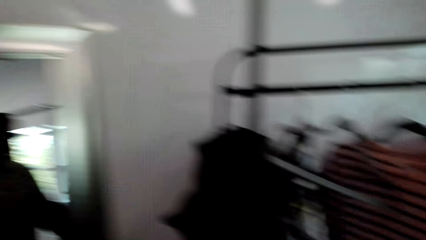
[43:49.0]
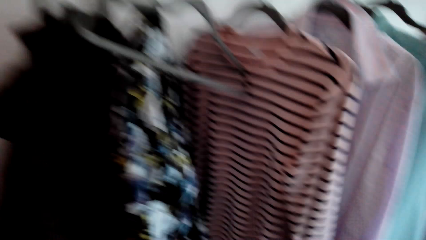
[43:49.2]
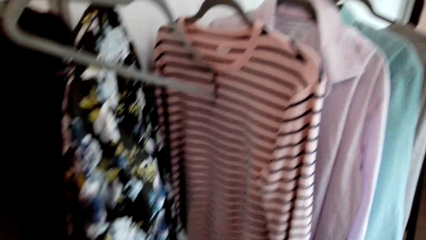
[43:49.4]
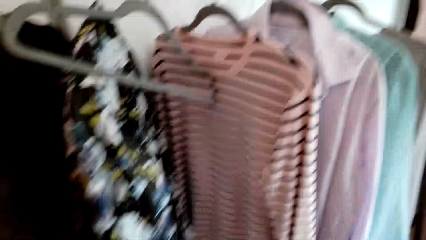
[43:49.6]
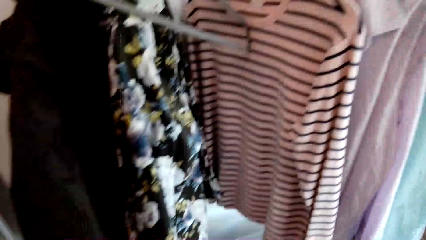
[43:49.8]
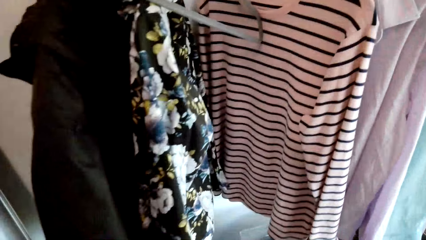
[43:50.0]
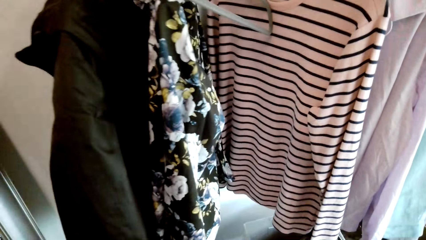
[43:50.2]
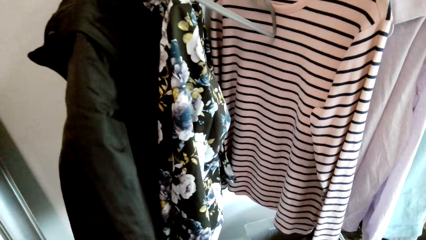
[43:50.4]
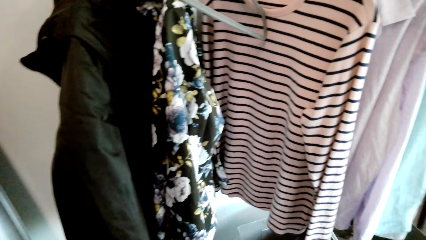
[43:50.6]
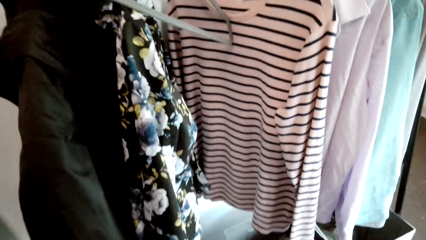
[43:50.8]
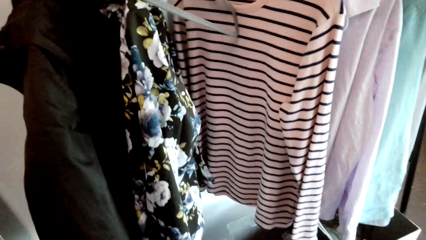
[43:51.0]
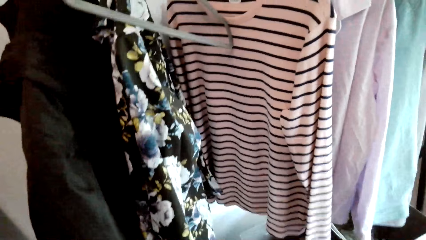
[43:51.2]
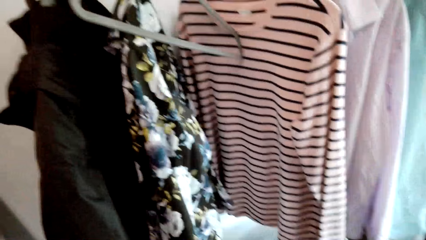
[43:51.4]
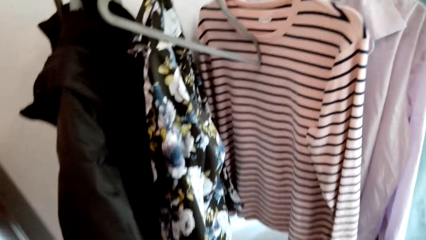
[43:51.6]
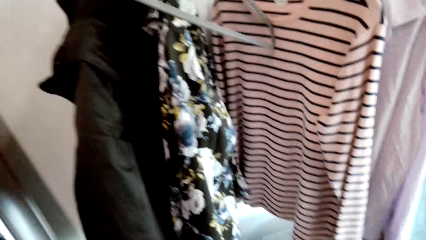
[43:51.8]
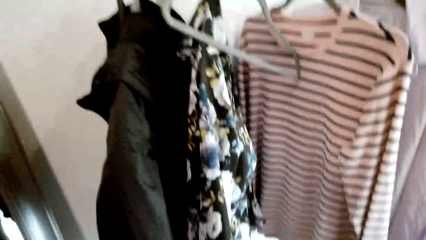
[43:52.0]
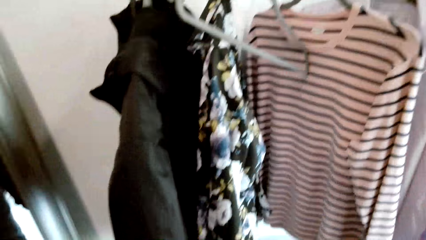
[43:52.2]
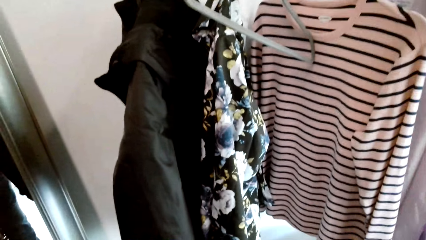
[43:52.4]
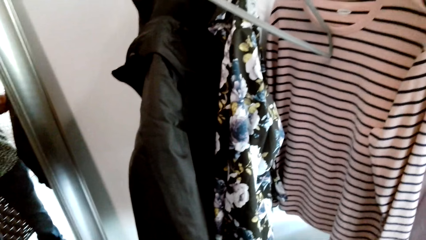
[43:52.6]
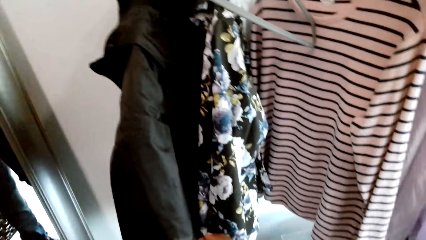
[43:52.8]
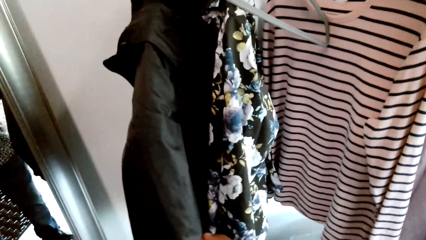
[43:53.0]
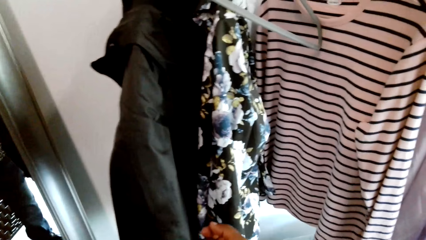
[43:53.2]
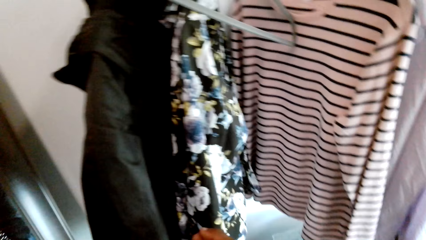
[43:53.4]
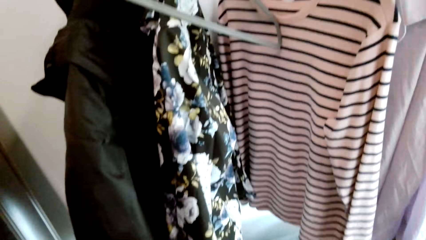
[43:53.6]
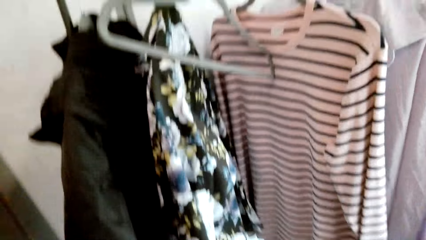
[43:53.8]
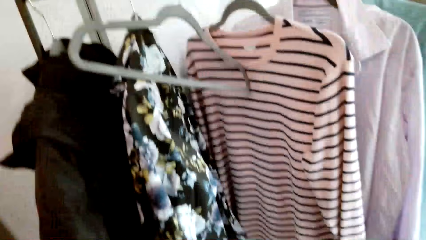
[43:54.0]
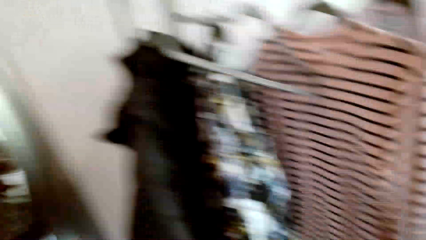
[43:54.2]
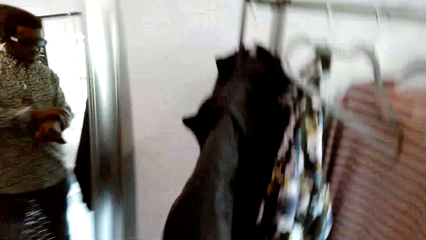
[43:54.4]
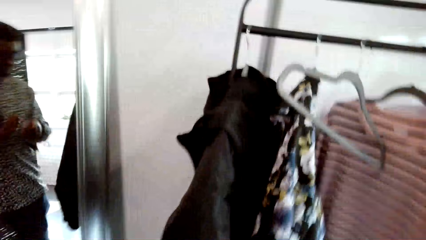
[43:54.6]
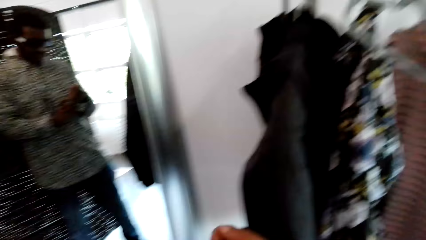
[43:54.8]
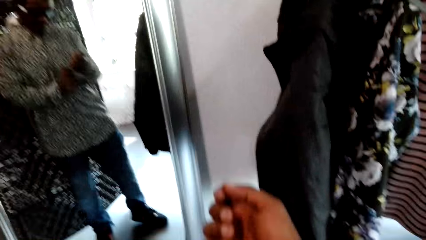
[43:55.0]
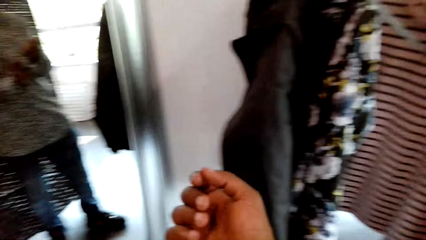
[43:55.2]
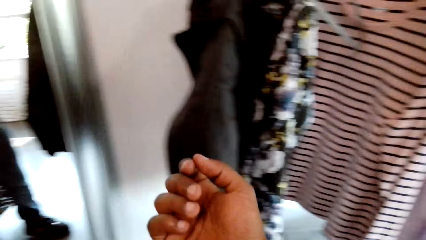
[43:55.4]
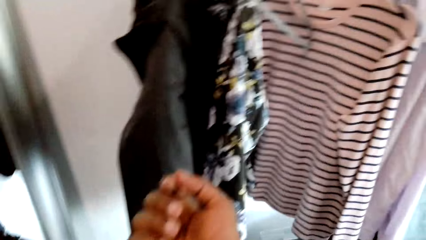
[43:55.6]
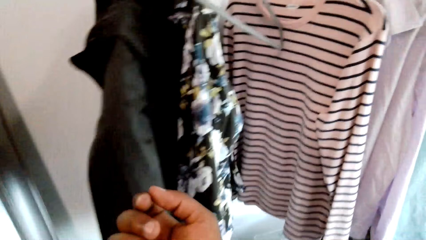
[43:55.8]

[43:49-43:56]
The camera wearer looks at the clothes.

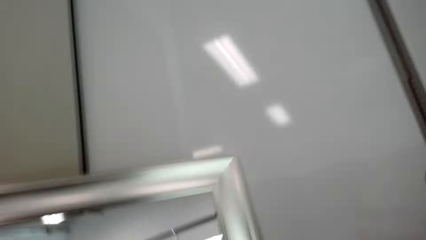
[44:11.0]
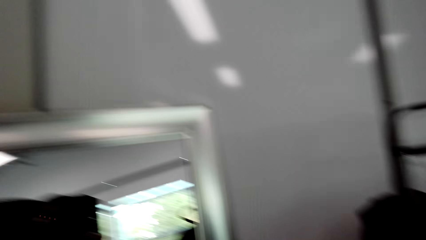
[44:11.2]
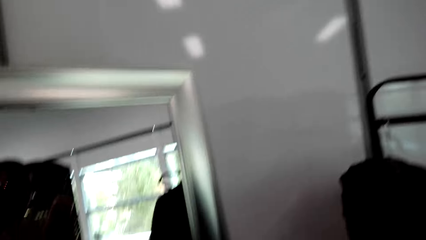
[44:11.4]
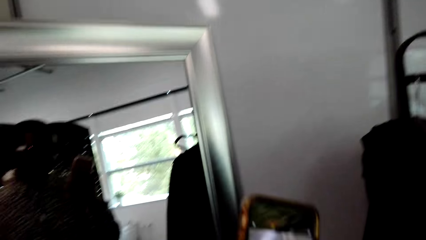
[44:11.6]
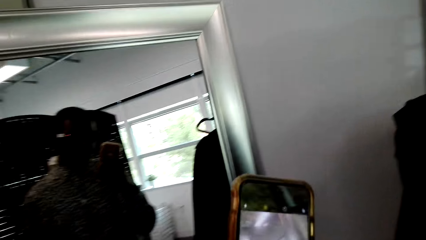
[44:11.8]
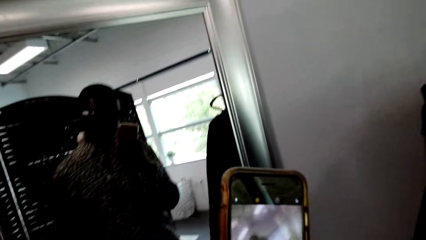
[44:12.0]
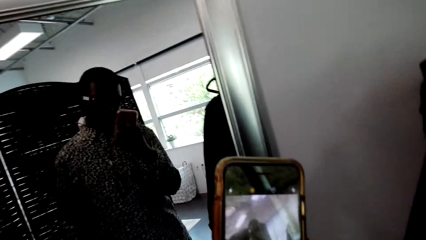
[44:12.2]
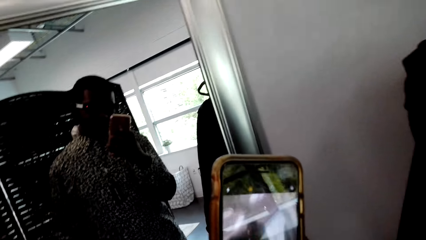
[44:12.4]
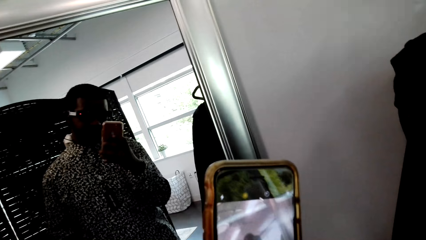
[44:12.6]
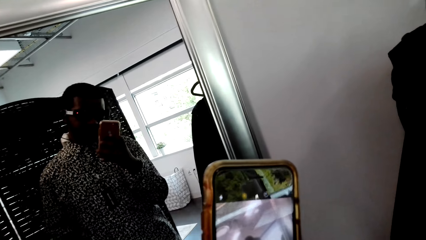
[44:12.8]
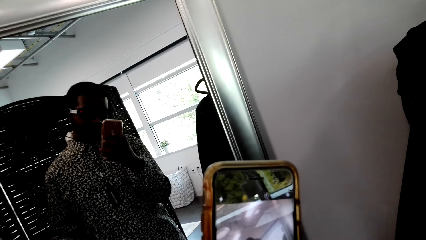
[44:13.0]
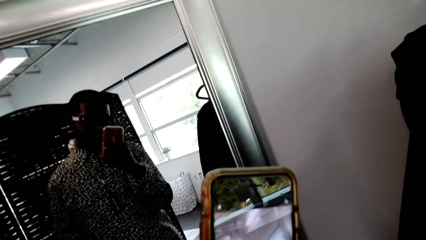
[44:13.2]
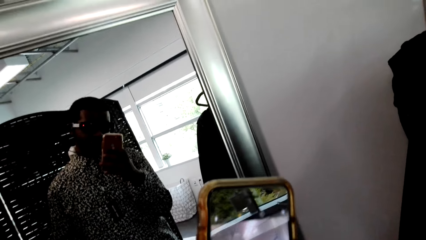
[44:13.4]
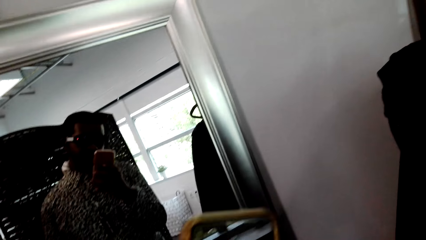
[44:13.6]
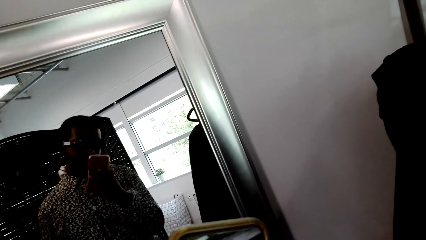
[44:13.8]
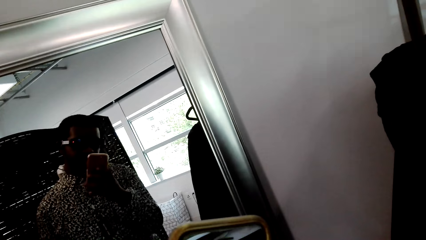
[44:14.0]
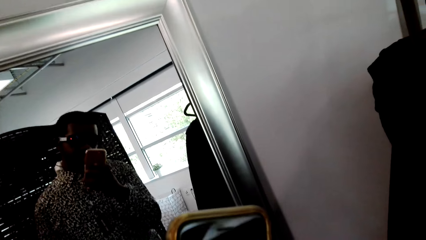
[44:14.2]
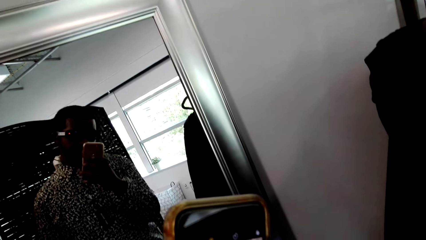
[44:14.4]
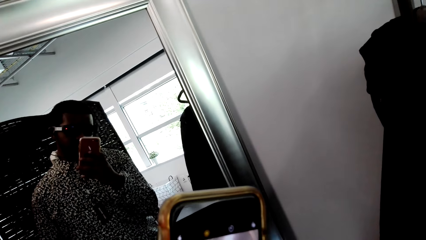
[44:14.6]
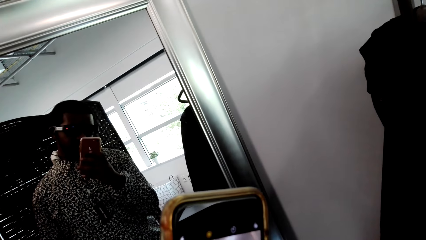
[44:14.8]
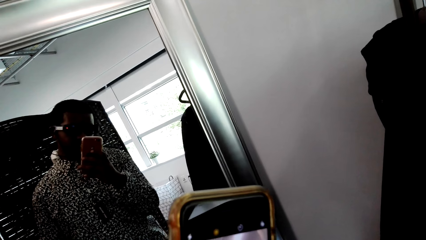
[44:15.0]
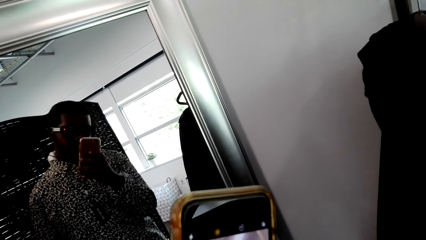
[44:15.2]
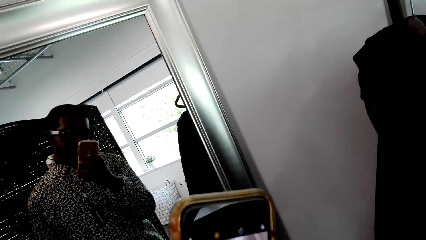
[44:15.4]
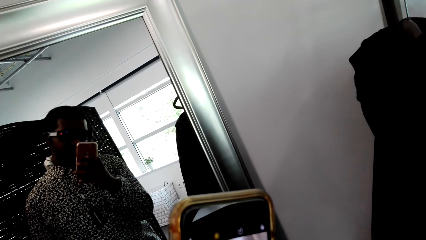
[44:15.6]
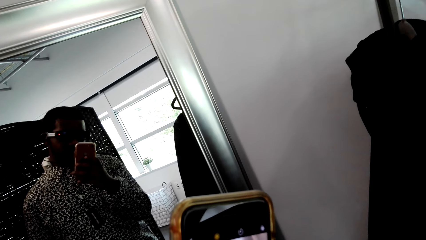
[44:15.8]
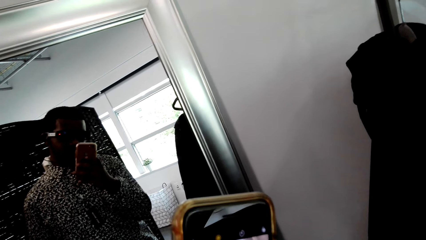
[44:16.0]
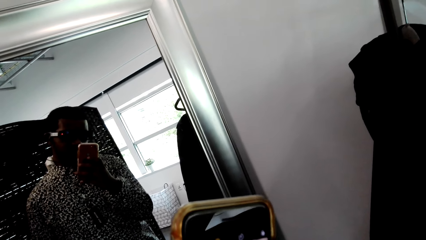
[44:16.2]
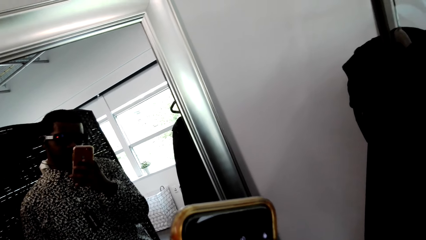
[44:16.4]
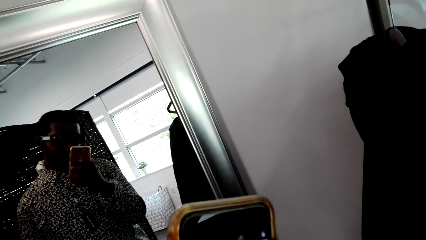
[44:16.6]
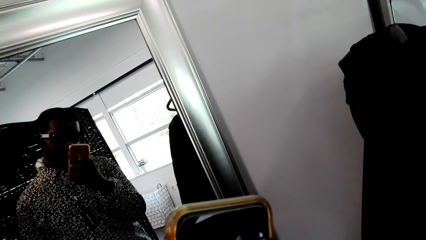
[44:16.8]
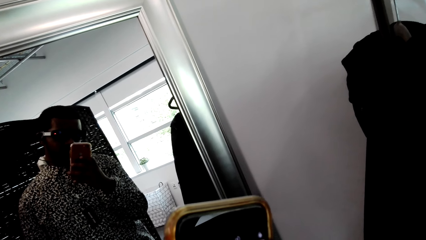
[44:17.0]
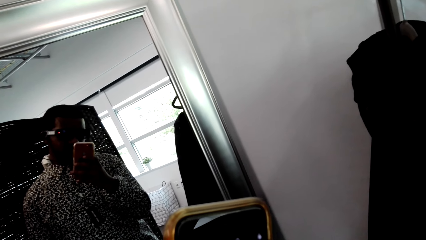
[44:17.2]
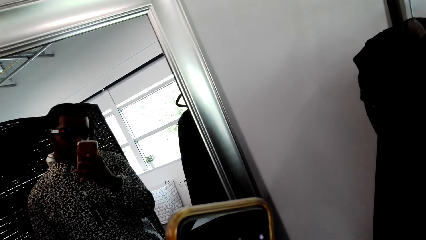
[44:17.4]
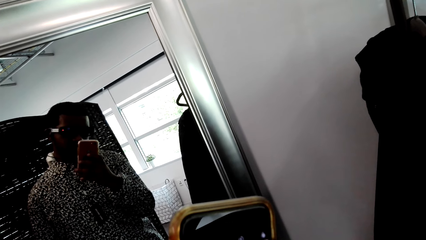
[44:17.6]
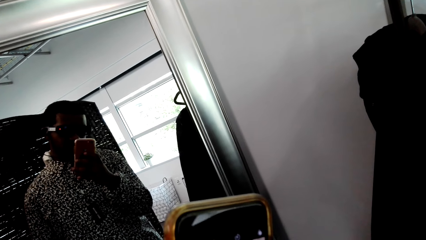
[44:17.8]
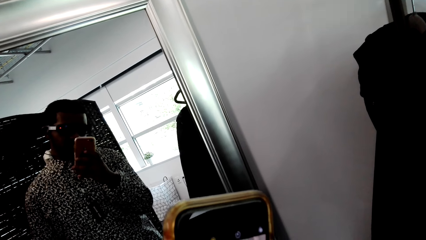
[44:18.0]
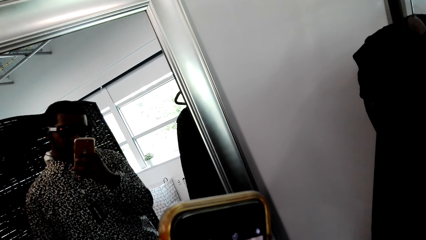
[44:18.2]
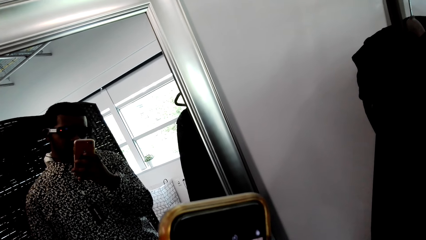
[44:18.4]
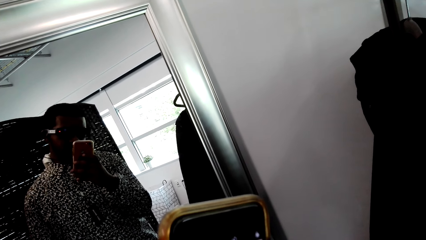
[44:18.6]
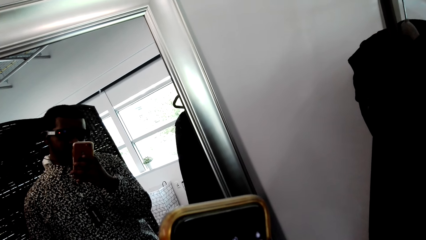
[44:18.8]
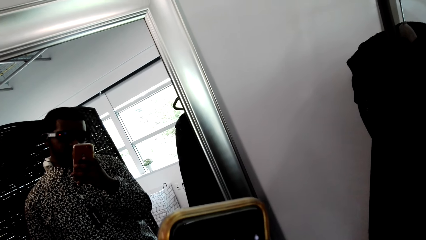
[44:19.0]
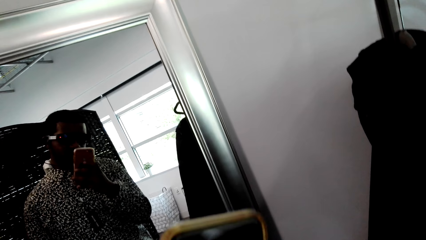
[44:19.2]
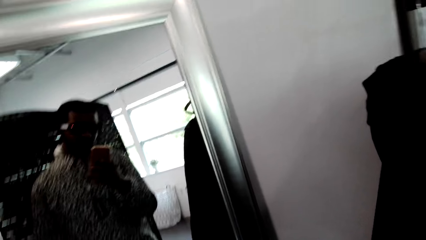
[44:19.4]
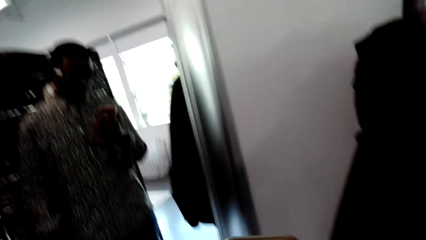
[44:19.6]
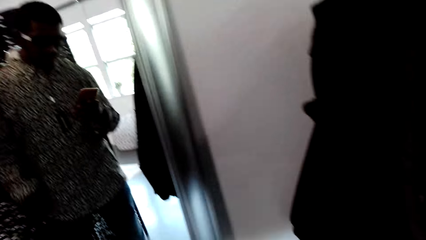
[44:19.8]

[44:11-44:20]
The camera wearer browses a mobile phone.
